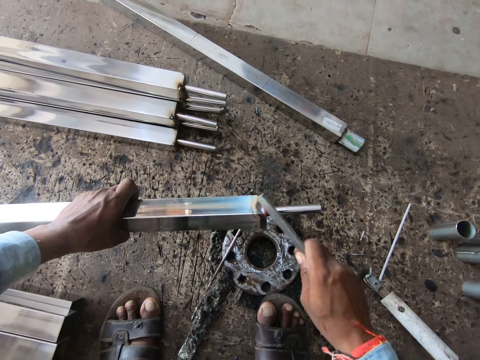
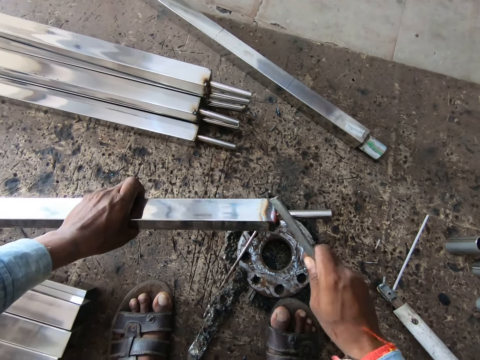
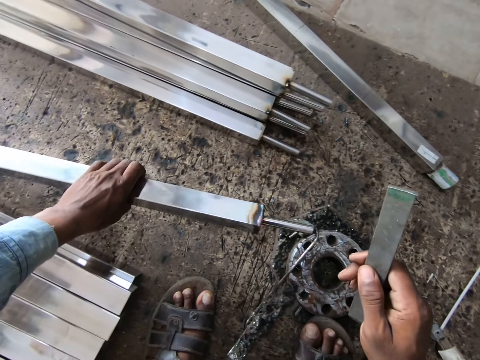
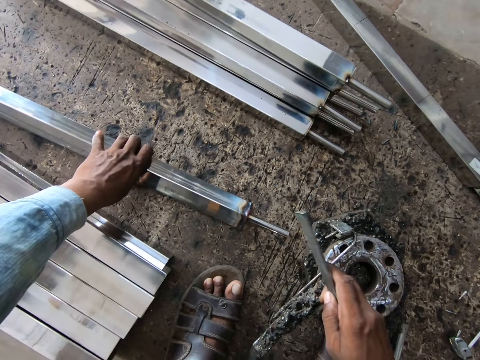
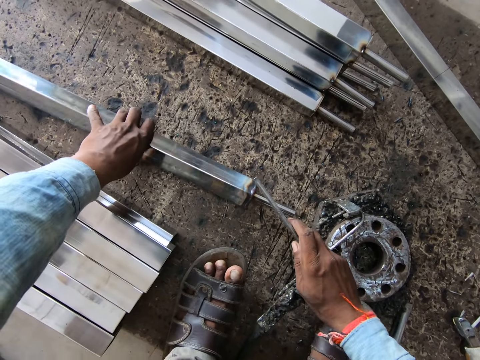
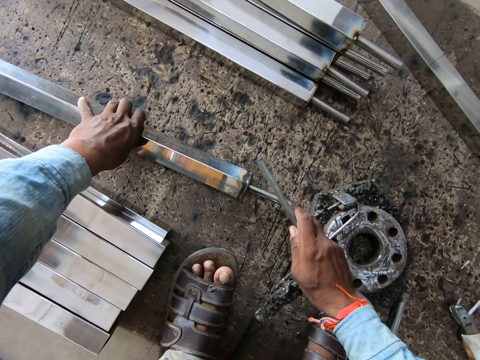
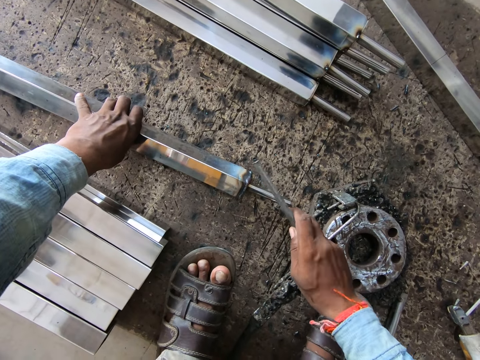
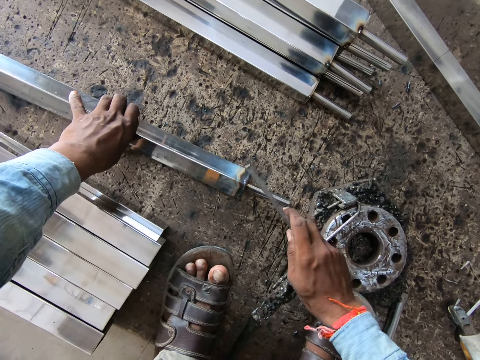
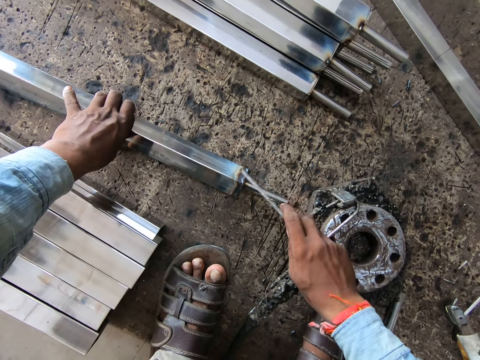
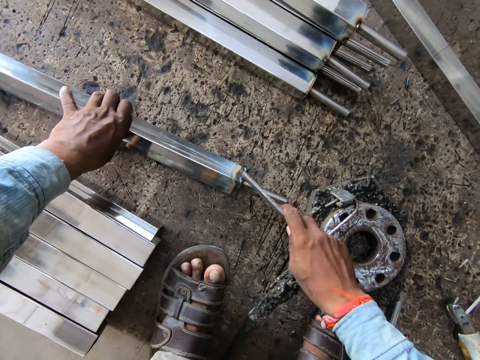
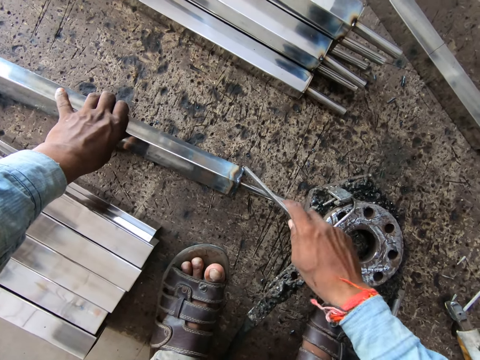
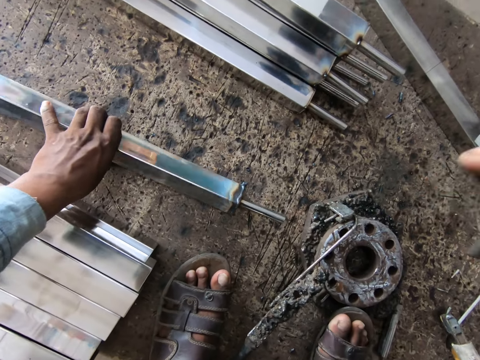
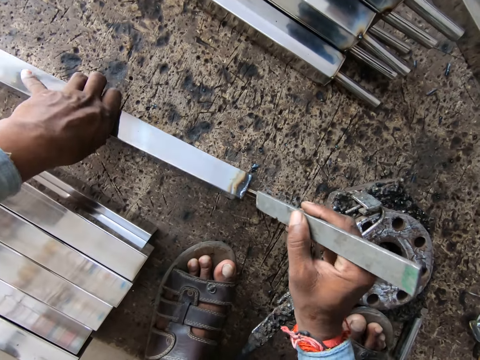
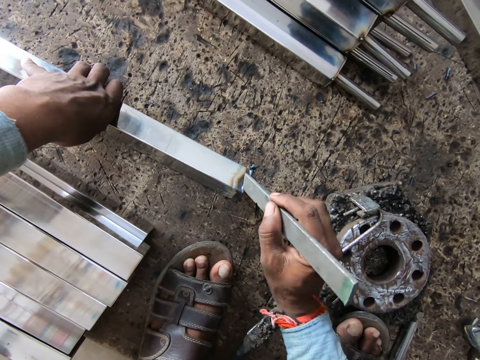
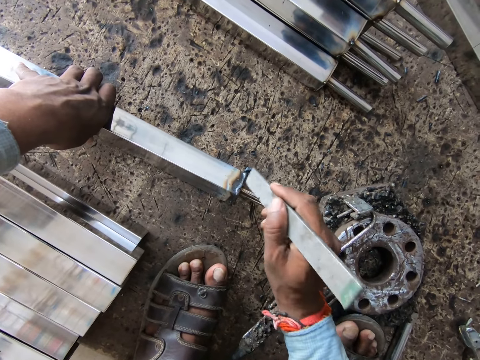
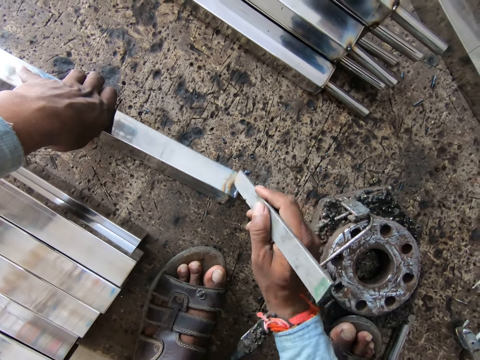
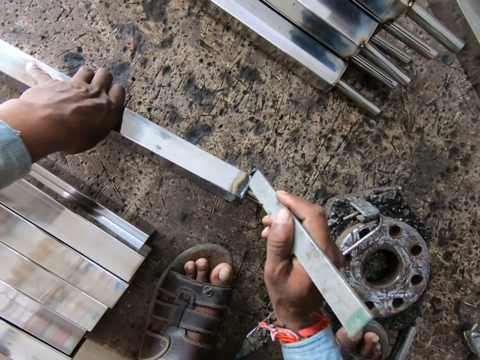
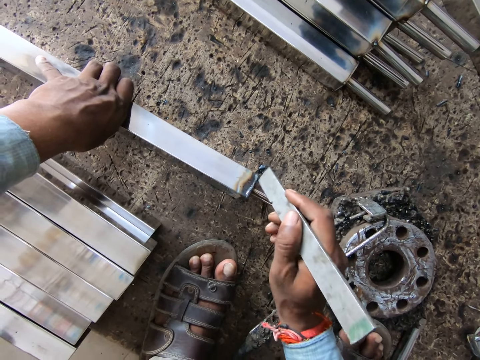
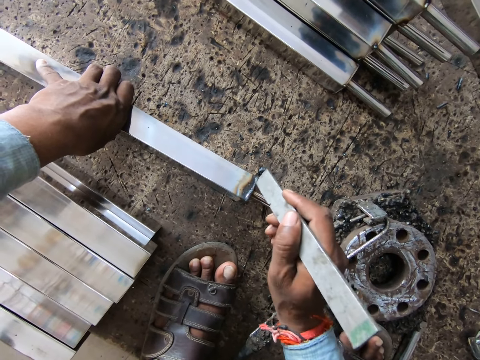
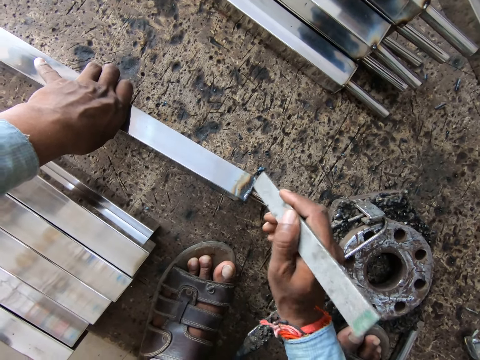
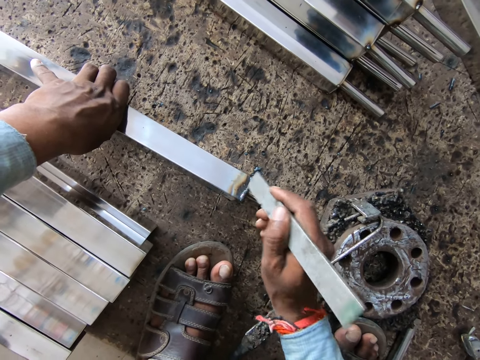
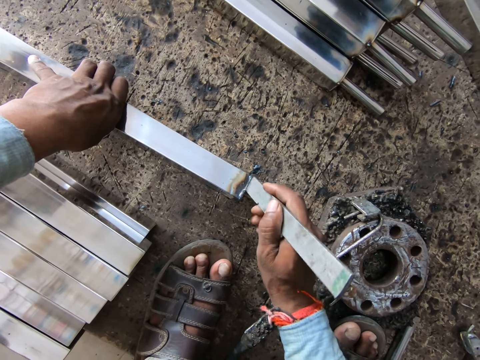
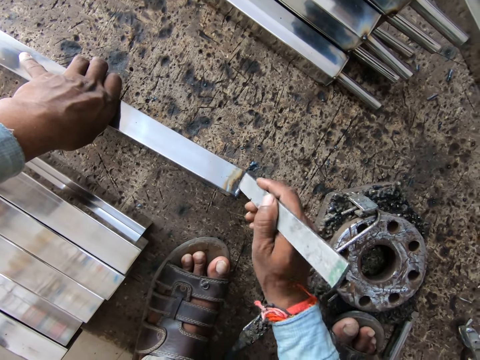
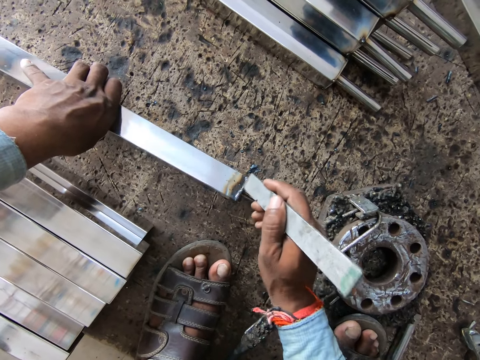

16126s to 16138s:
The camera wearer drops the iron bar on the wooden board with his left hand. He hits the iron bar on the wooden board with the iron in his right hand. He turns the iron in his right hand. He hits the iron bar in his left hand with the iron in his right hand.

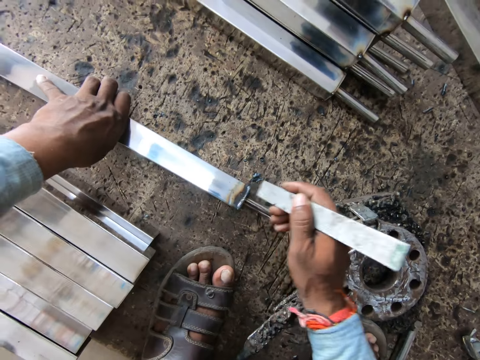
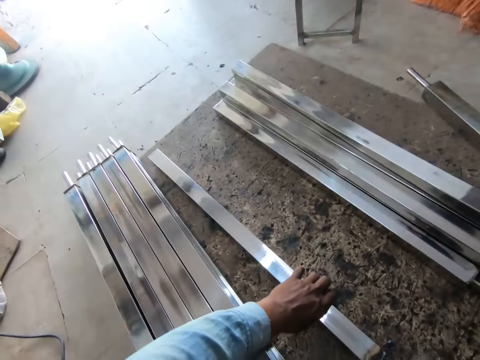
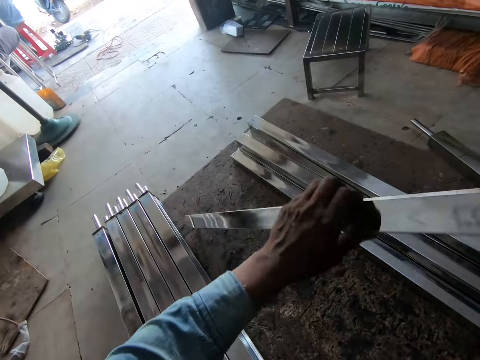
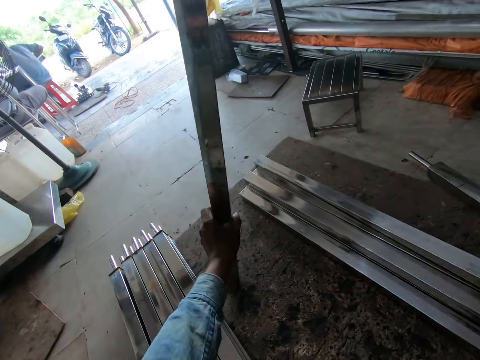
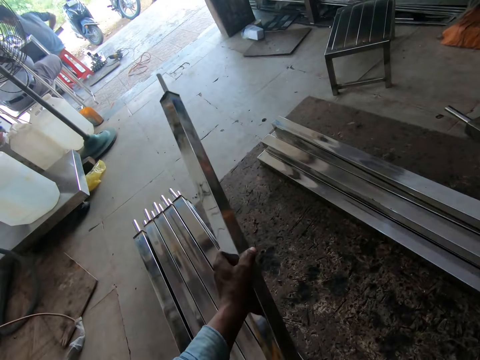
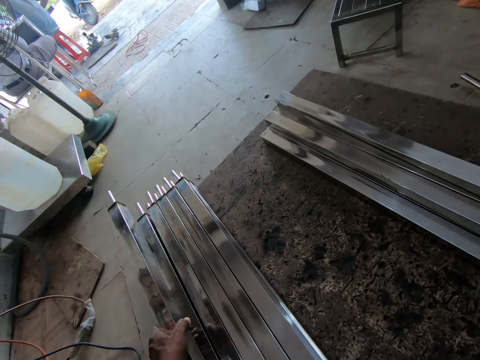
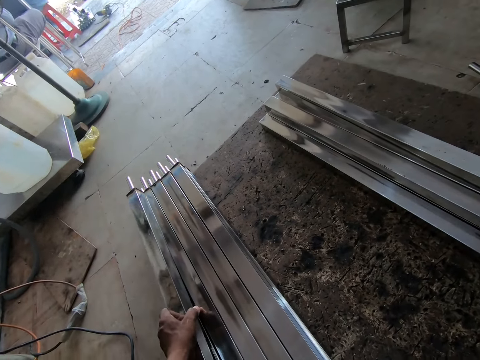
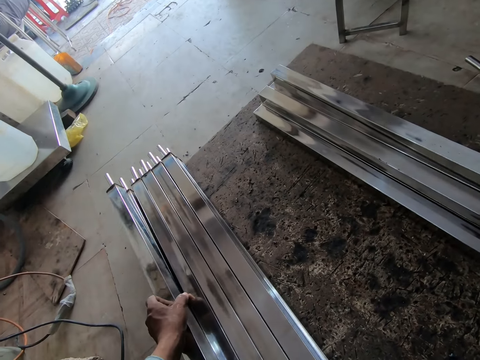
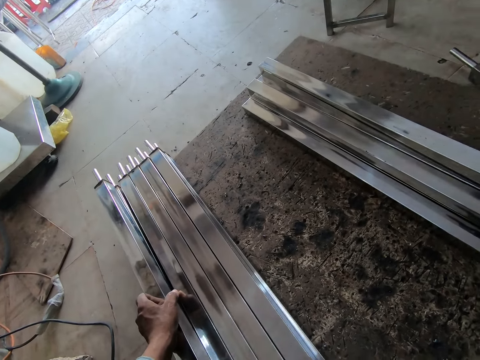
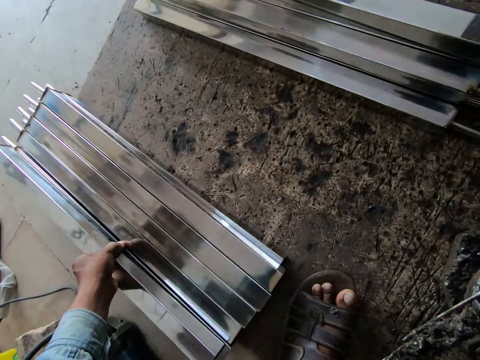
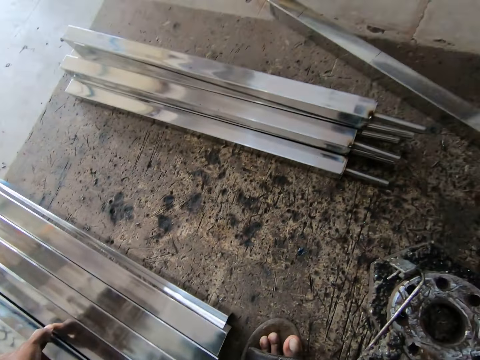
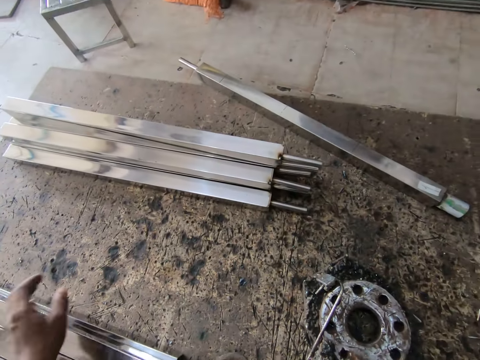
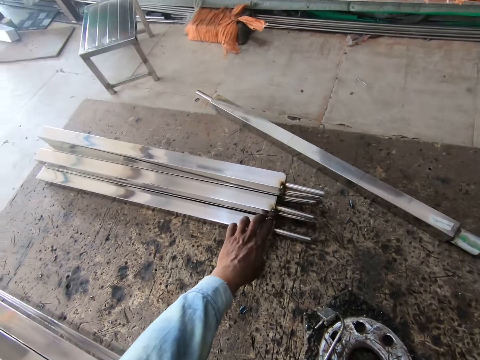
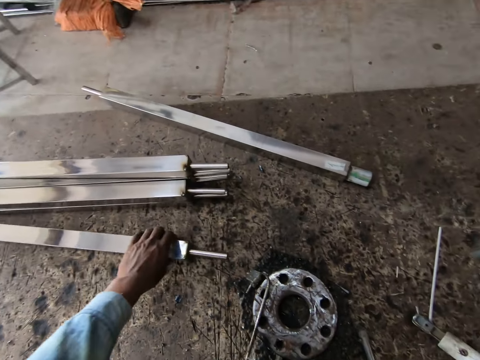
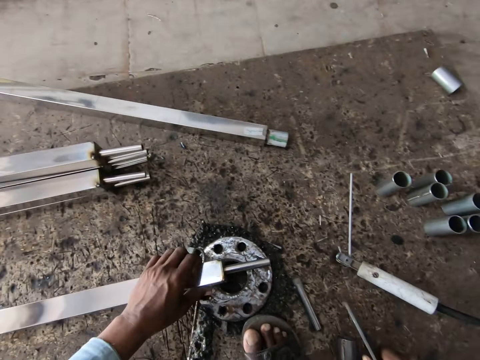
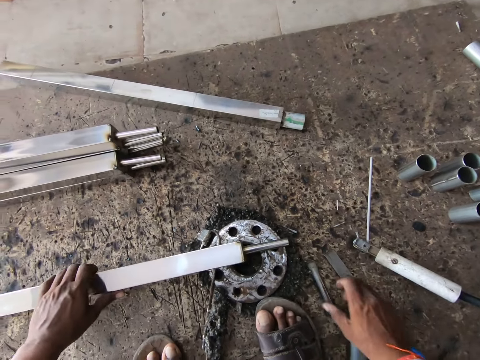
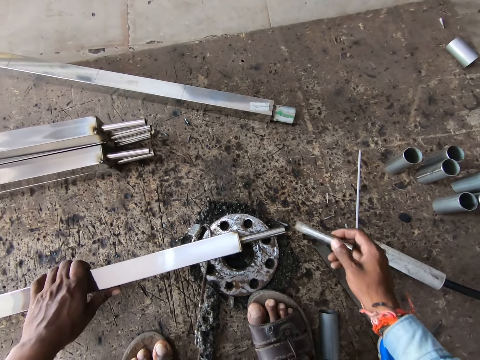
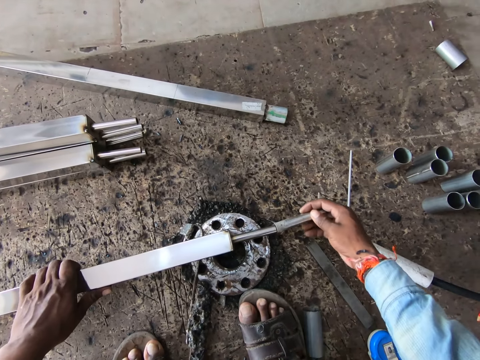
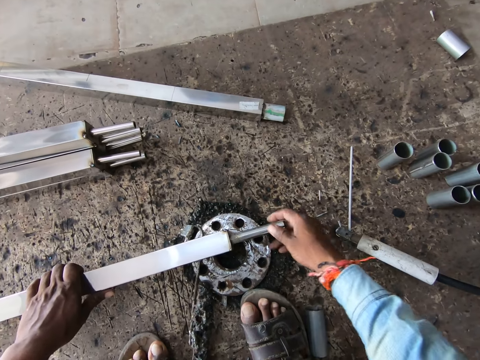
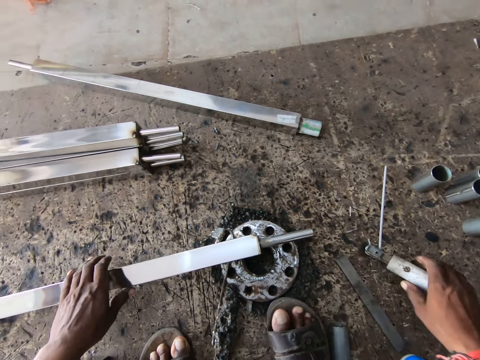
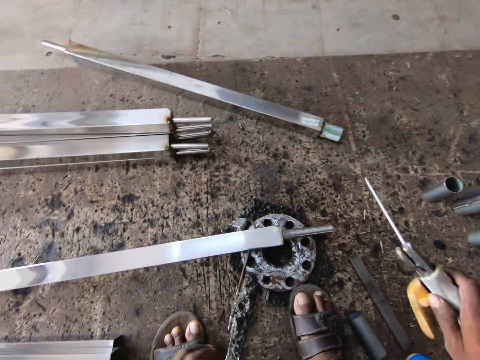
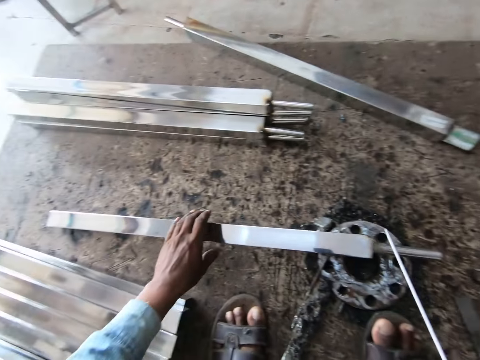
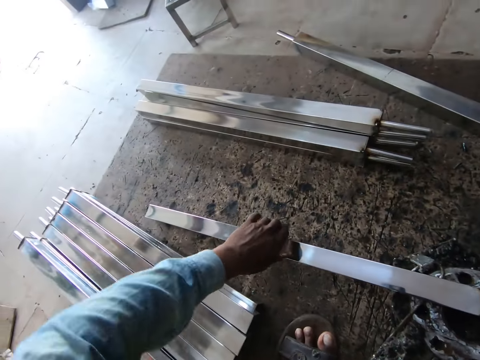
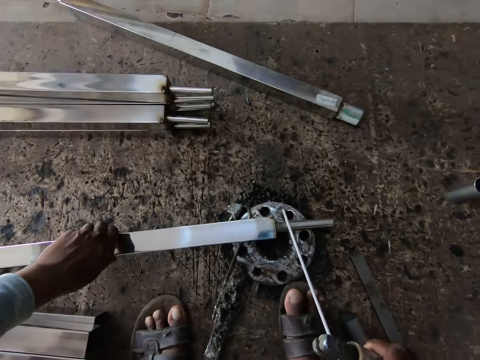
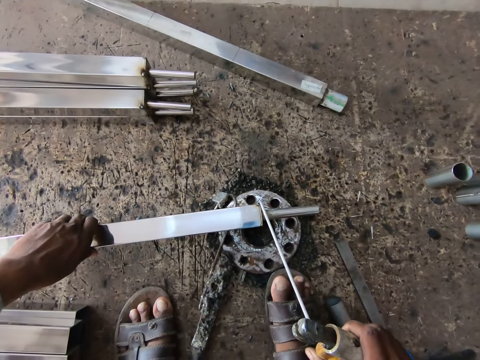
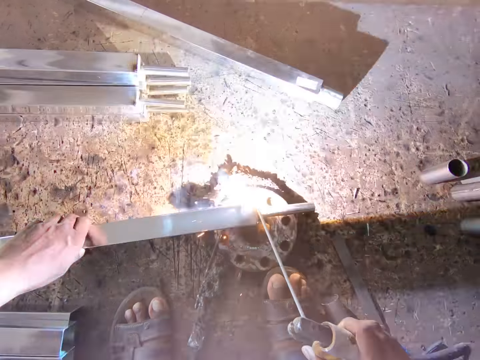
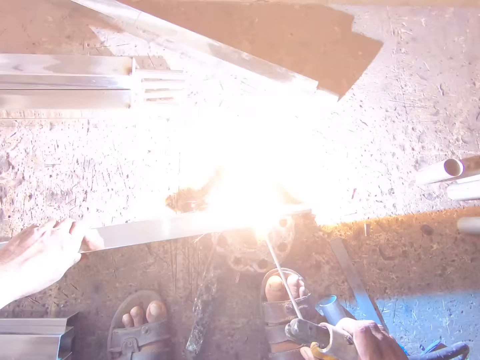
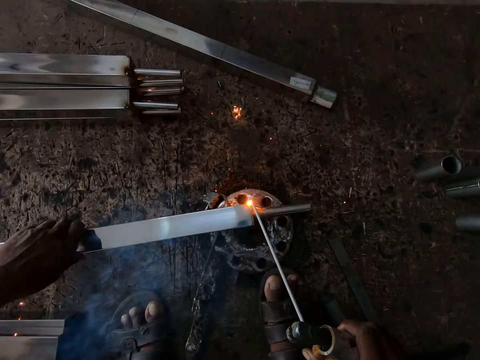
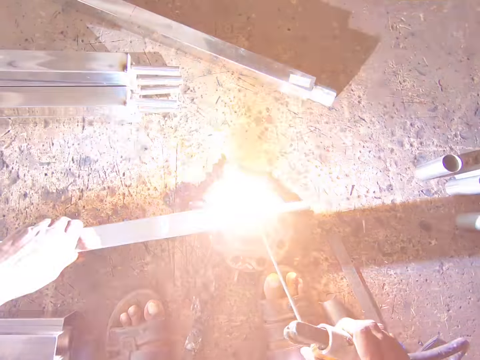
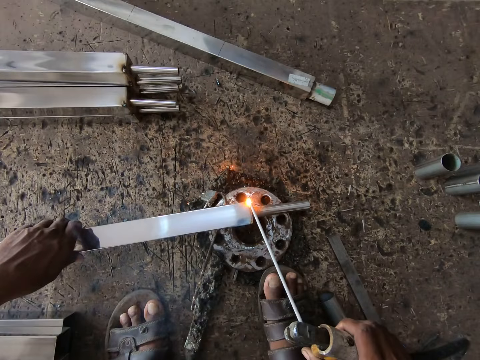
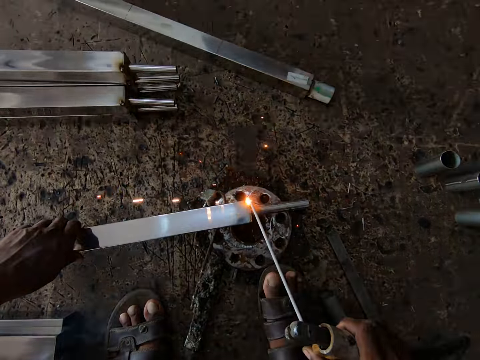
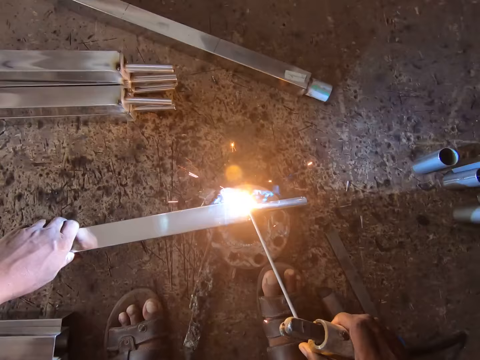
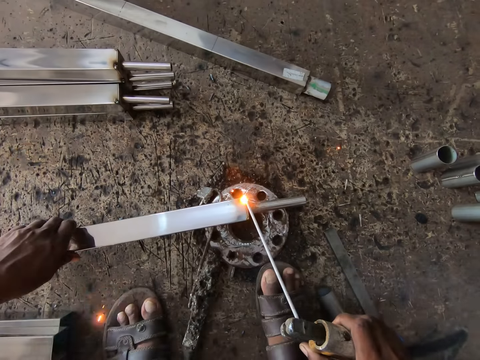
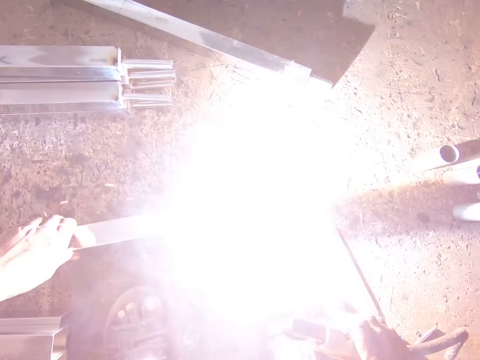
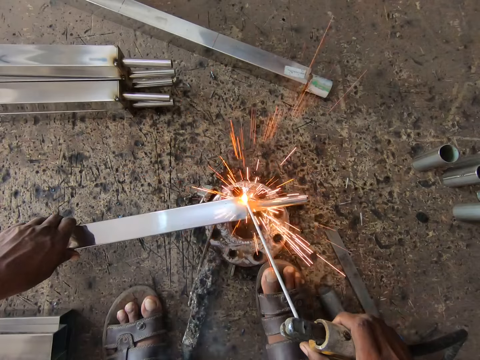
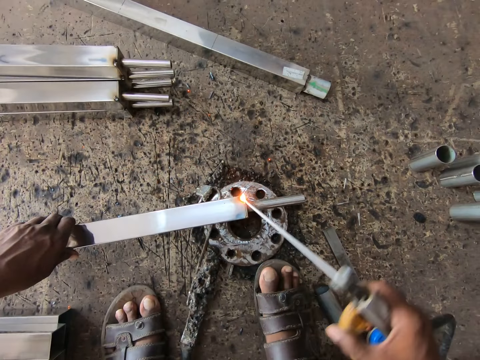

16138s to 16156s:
The camera wearer picks up the iron bar from the wooden board with his left hand. He looks at an entrance. He hits the iron bar on the wooden board with his left hand. He holds a welded metal upright. He drops the iron bar on some iron bars on the wooden board with his left hand. He moves an iron bar on the wooden board with his left hand. He pulls a metal. He picks up the iron bar from the wooden board with his left hand. He drops the iron bar on the iron wedge with his left hand. He drops the iron on the wooden board with his right hand. He picks up the iron tube from the wooden board with his right hand. He puts the iron tube into the iron bar with his right hand. He pulls a round metal. He picks up the welding gun from the wooden board with his right hand. He grabs the iron bar on the iron wedge with his left hand. He holds the iron bar on the wedge with his left hand. He welds the iron bar in his left hand with the welding gun in his right hand.
